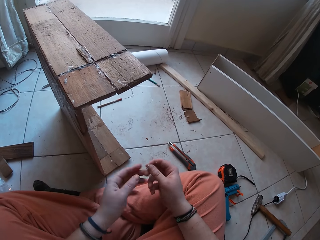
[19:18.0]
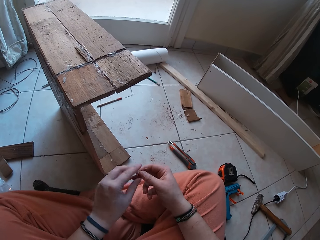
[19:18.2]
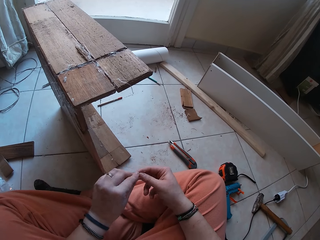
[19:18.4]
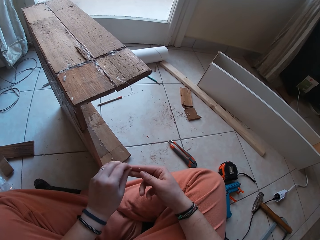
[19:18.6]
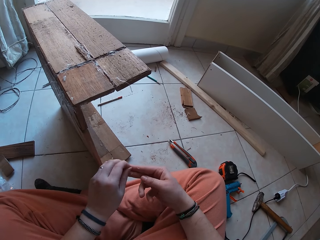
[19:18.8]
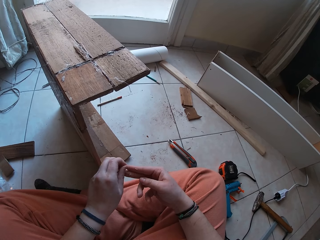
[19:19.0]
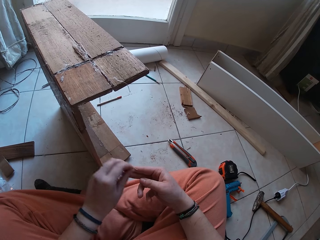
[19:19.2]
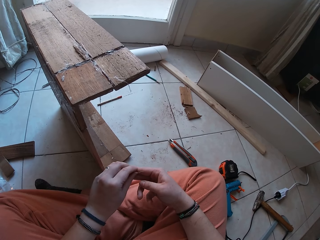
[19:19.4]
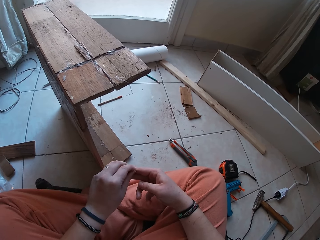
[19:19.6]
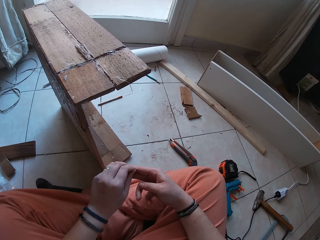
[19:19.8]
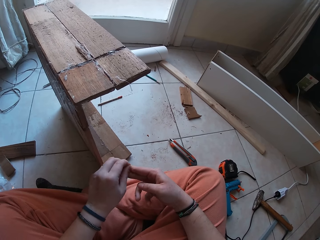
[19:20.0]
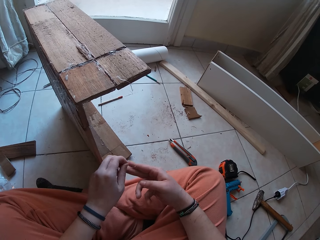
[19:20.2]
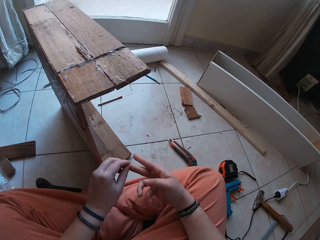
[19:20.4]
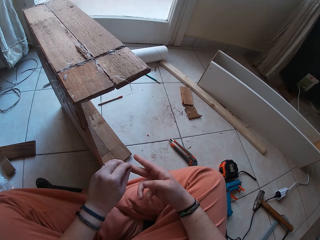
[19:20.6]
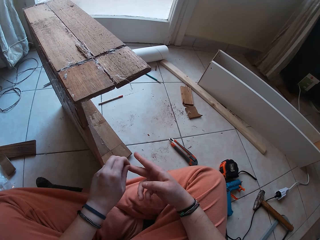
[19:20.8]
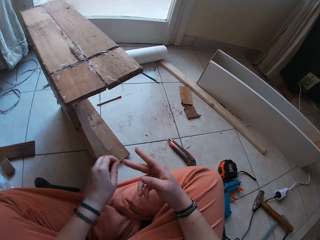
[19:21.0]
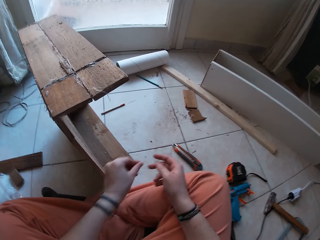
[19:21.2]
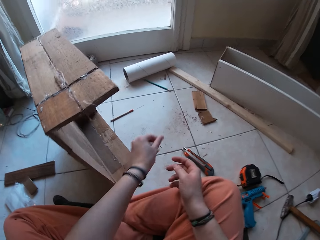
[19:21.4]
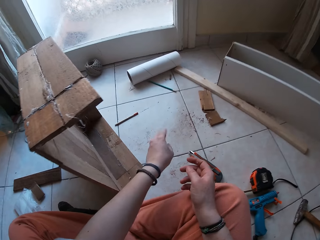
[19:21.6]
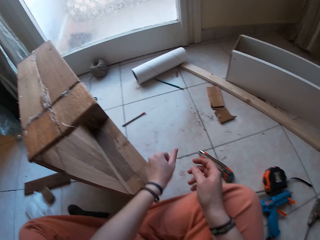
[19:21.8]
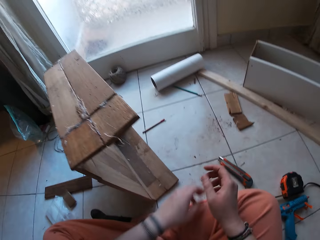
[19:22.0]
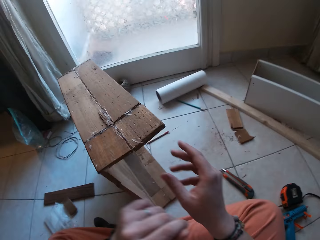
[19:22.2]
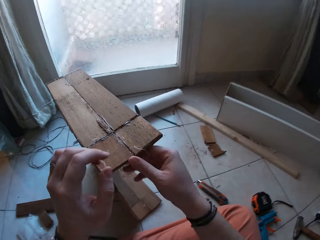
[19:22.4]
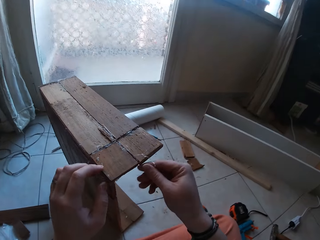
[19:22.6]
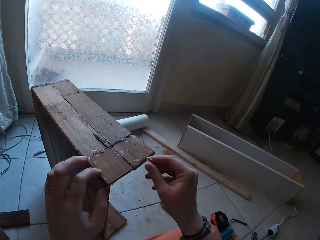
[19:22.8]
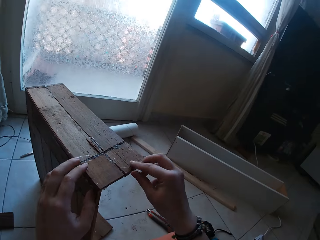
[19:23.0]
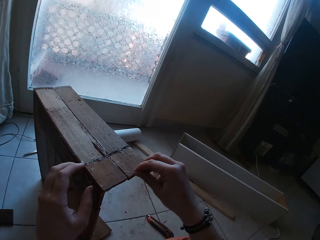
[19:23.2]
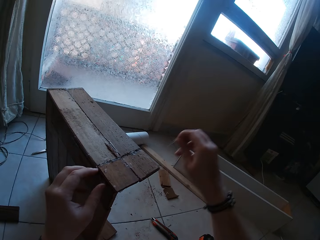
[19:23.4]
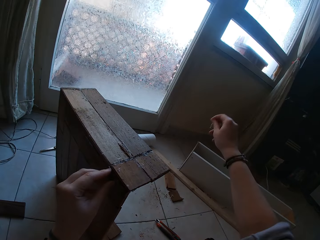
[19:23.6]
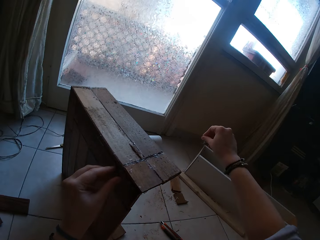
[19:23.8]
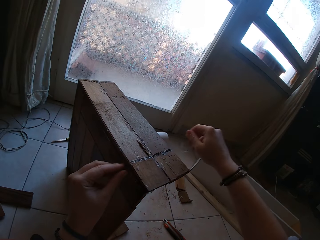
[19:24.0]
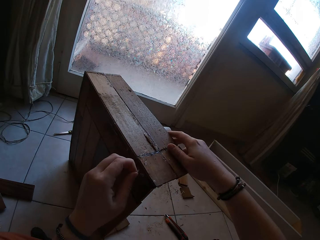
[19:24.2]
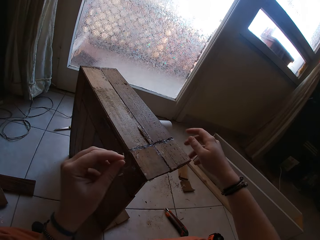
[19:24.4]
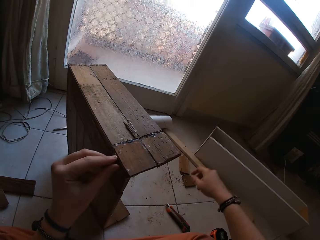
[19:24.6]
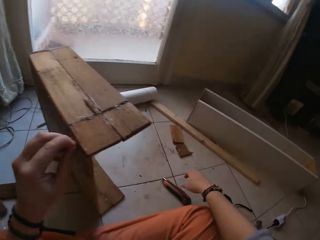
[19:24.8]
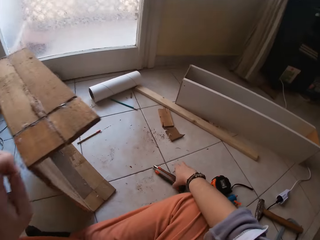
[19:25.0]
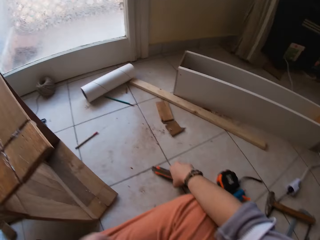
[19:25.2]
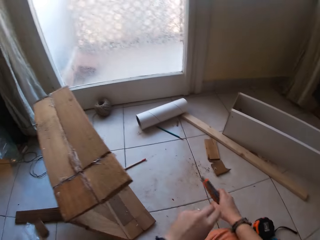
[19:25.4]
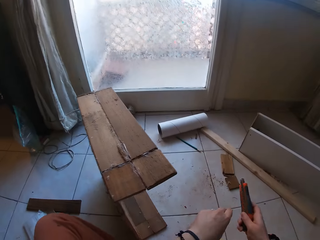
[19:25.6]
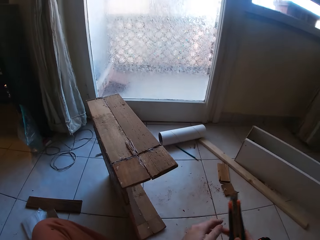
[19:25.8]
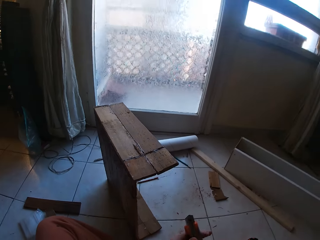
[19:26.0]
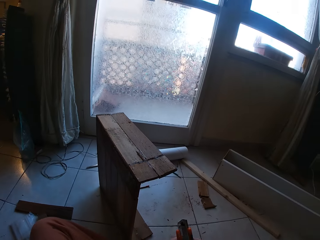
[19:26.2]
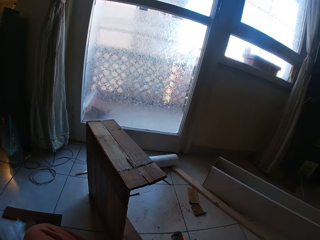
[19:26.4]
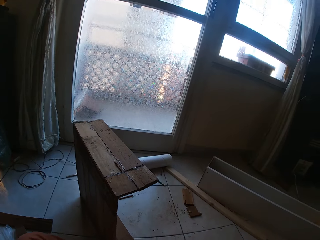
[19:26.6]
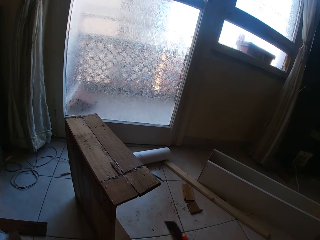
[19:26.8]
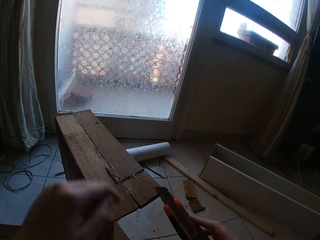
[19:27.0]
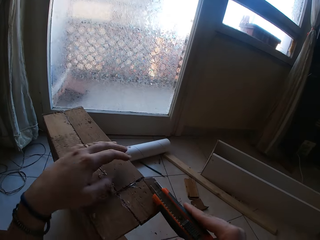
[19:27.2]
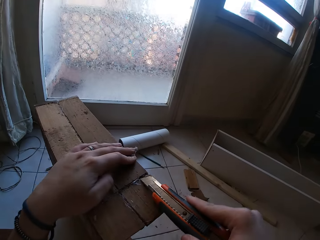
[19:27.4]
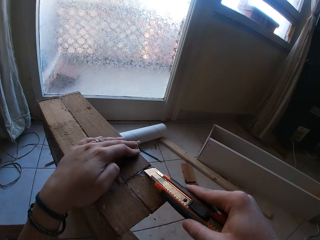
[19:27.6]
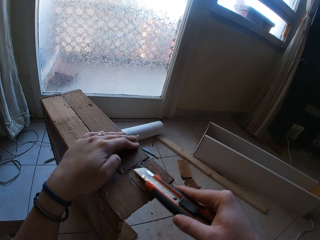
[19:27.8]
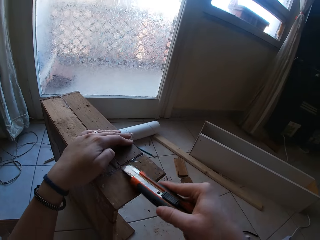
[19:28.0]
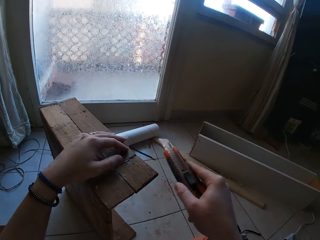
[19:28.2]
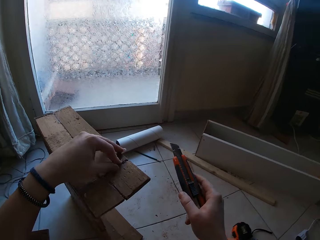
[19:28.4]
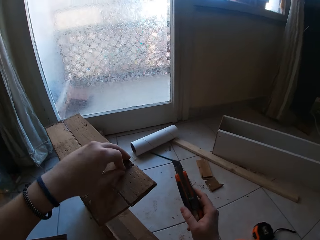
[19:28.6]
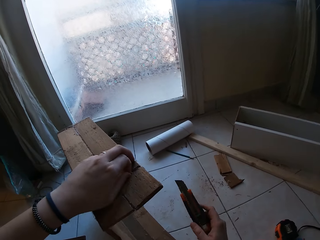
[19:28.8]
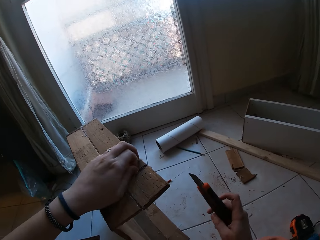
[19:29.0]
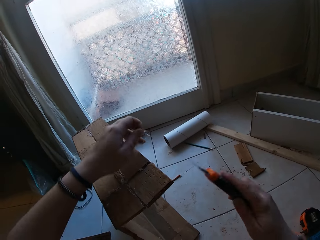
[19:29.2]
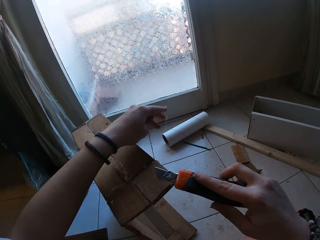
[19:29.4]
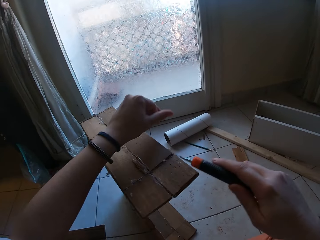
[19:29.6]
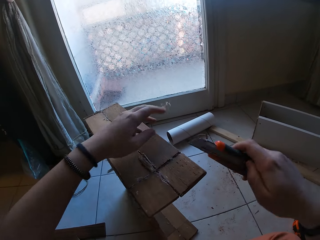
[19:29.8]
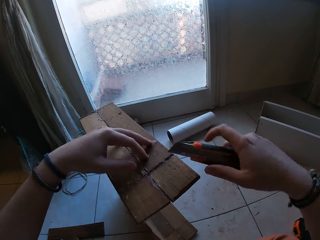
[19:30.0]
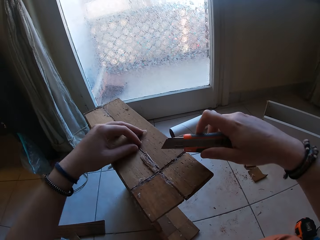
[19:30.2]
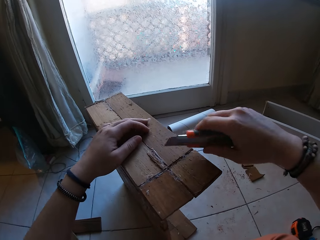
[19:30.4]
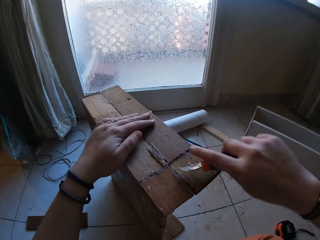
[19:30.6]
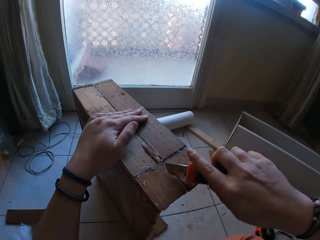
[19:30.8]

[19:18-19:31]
The camera wearer drops the dirt or gum on the floor with her left hand. She removes some dirt from the pieces of wood with both hands. She drops the gum on the ground. She picks up a cutter on the floor with her right hand. She holds the cutter with both hands. She places her left hand on the pieces of wood. She removes the dirt on the pieces of wood with the cutter in her right hand. She removes the cutter from the pieces of wood with her right hand. She removes the dirt on the pieces of wood with her left hand.

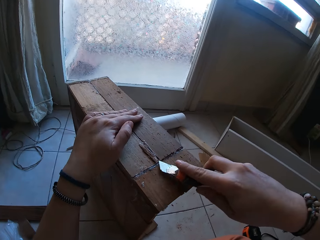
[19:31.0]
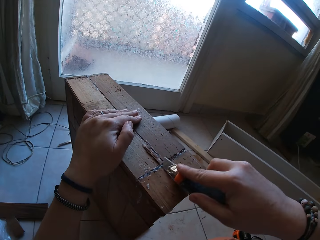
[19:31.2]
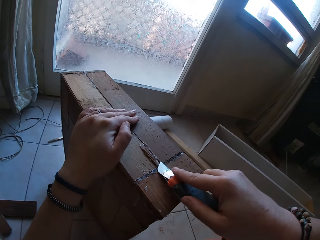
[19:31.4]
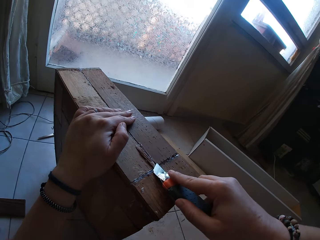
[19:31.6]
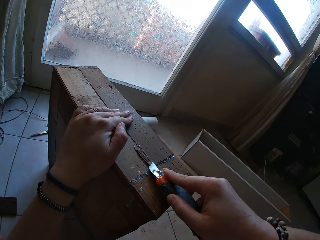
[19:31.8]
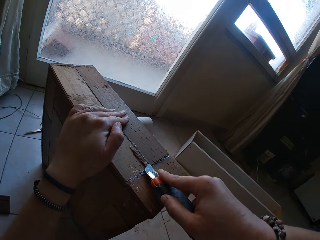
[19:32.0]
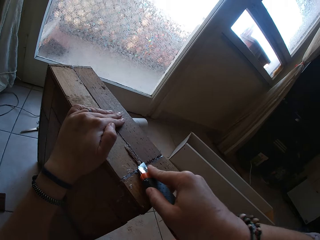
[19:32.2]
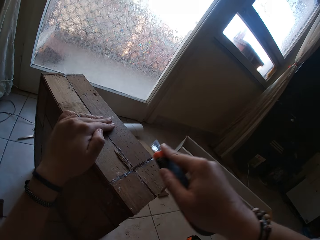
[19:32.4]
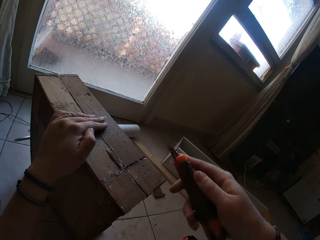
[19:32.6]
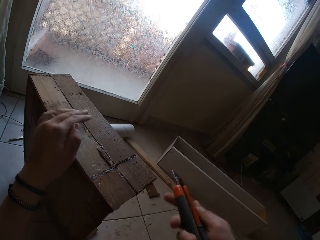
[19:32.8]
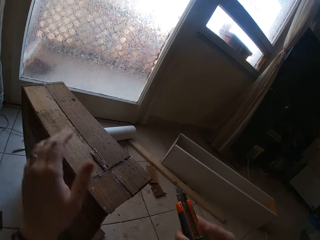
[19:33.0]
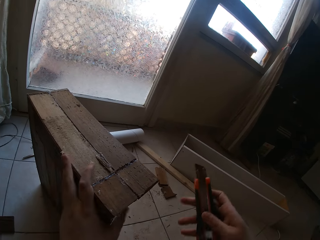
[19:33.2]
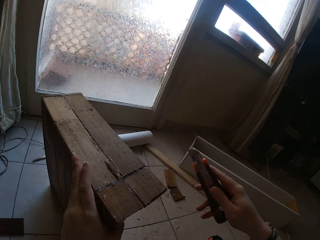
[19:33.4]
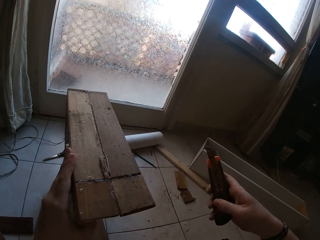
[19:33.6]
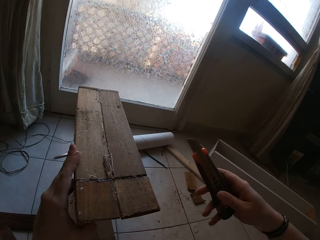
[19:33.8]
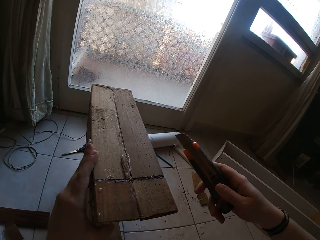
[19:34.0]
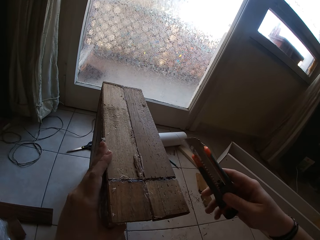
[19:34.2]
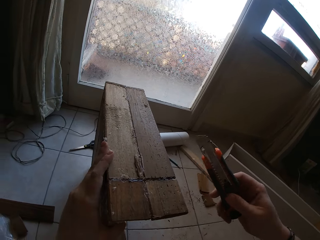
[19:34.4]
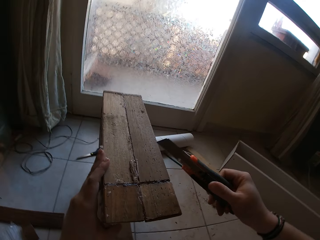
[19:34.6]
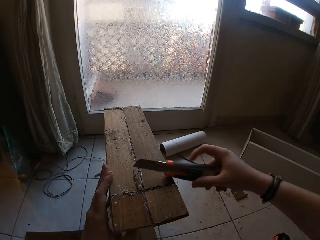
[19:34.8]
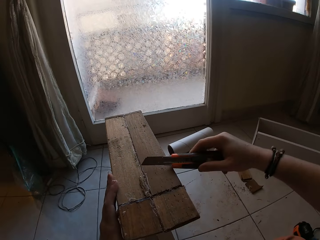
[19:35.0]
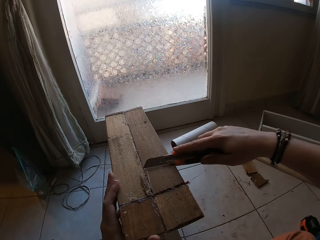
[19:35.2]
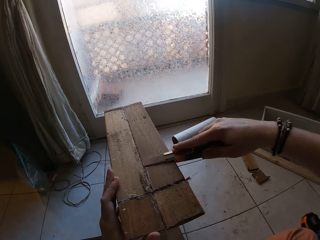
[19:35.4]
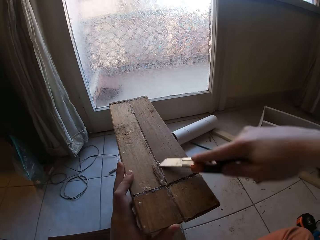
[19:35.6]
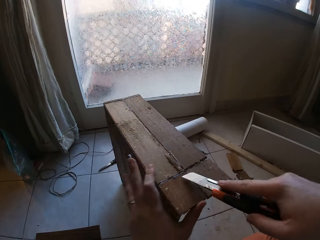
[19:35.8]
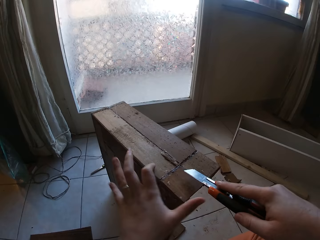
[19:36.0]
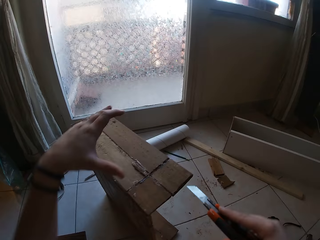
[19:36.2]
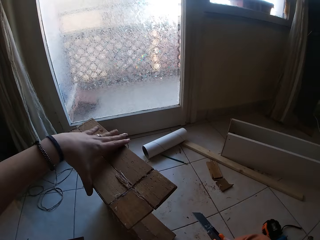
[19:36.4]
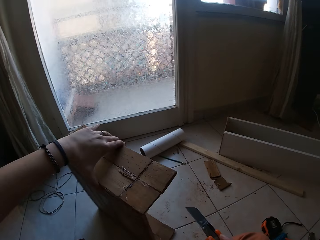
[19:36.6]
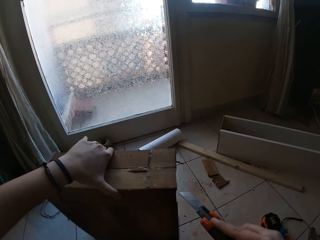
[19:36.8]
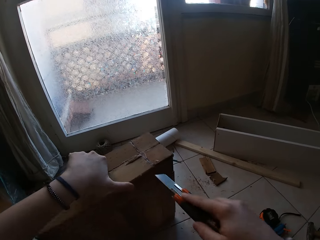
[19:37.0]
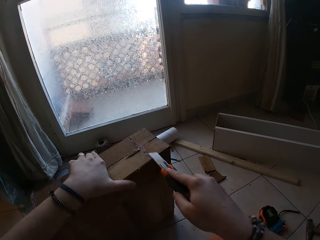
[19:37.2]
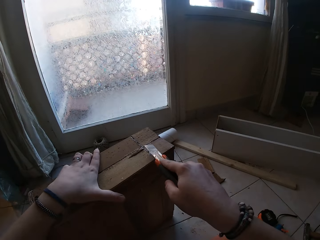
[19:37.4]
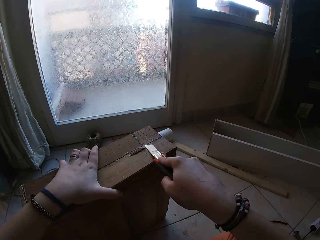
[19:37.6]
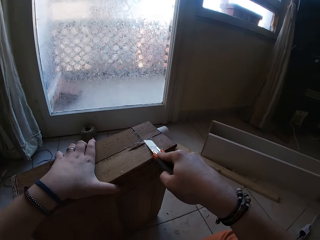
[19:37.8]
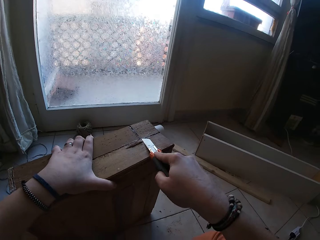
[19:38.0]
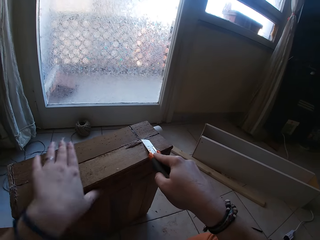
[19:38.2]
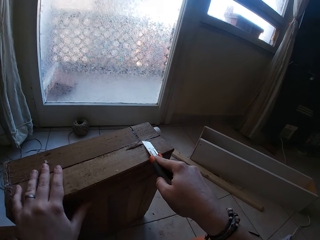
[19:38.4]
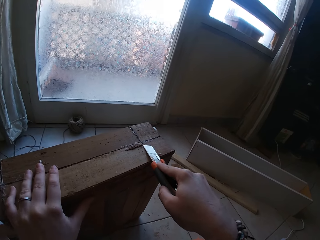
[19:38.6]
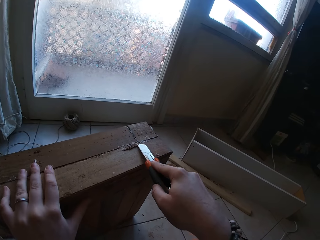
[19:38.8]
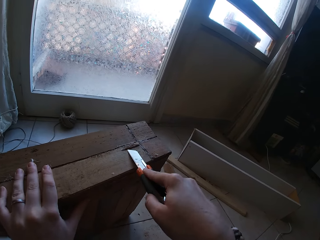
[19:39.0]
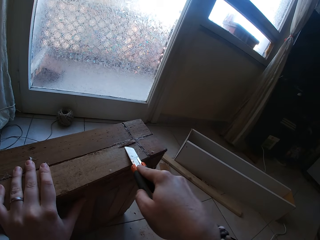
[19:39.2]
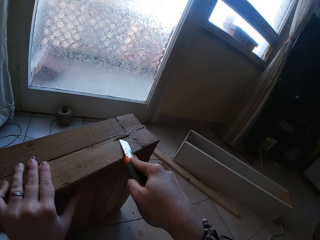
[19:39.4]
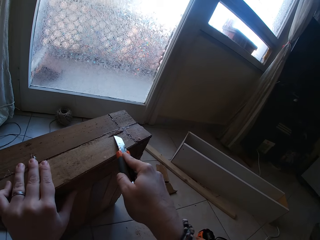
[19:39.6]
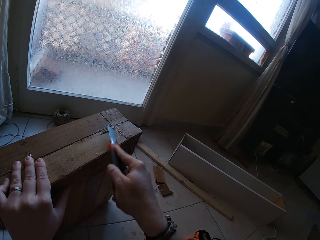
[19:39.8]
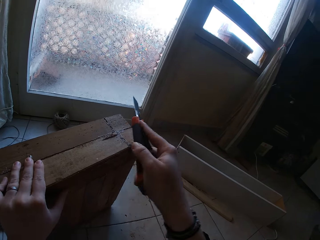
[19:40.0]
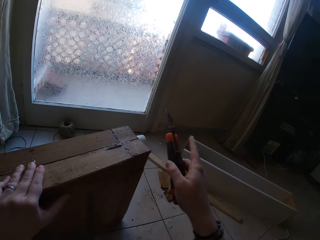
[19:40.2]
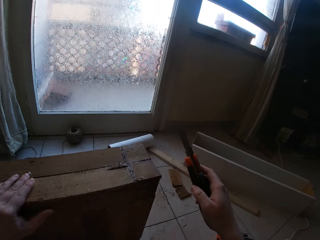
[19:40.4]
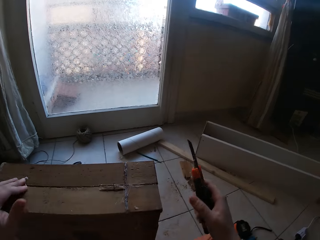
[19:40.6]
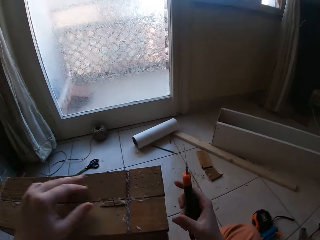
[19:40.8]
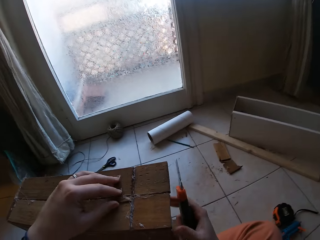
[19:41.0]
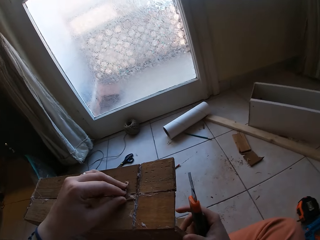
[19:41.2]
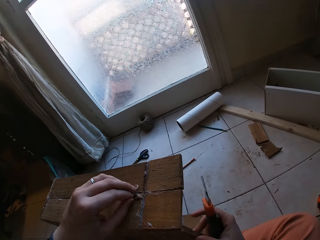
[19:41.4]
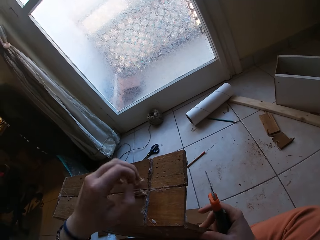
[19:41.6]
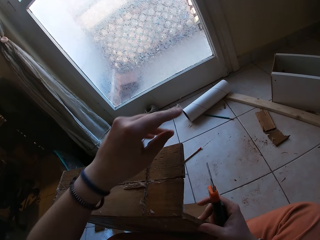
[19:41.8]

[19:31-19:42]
The camera wearer removes the dirt on the pieces of wood with the cutter in her right hand. She removes the cutter from the pieces of wood with her right hand. She adjusts the pieces of wood on the floor with her left hand. She turns the structure. She removes the dirt on the pieces of wood with the cutter in her right hand. She removes the cutter from the pieces of wood with her right hand.
